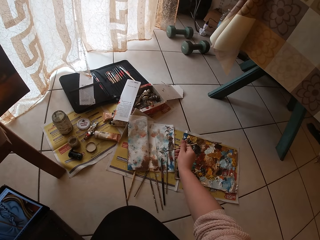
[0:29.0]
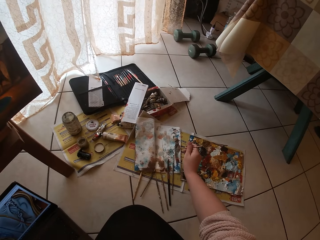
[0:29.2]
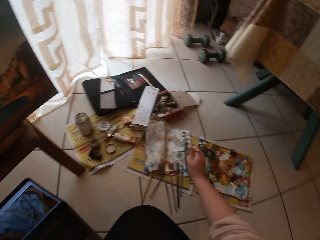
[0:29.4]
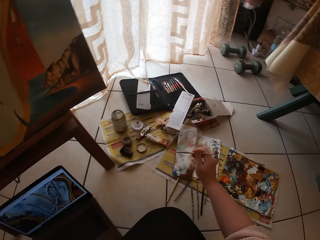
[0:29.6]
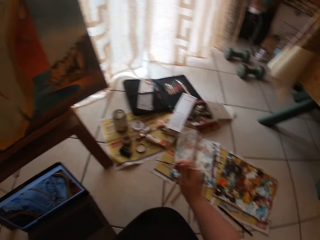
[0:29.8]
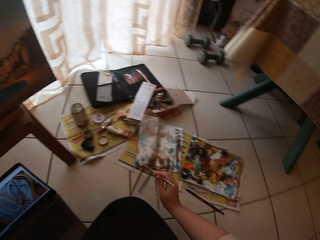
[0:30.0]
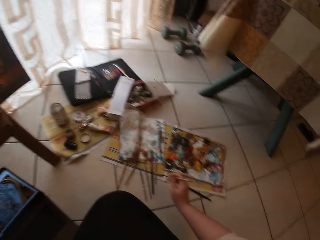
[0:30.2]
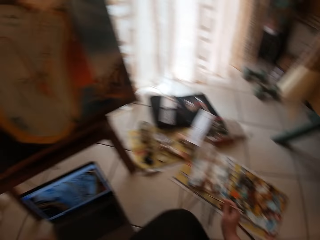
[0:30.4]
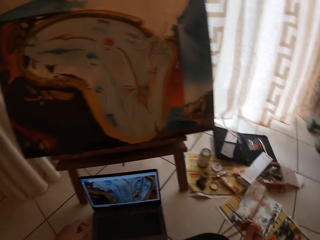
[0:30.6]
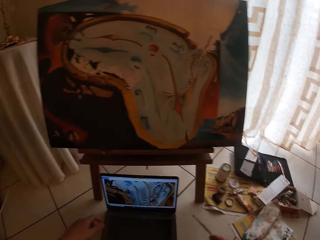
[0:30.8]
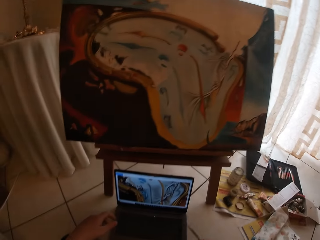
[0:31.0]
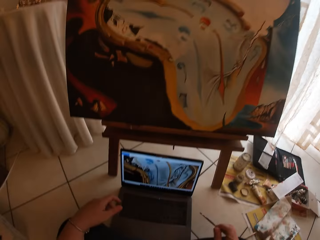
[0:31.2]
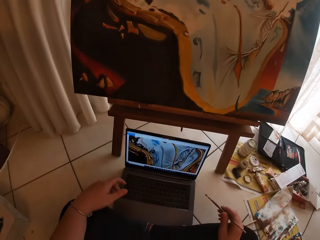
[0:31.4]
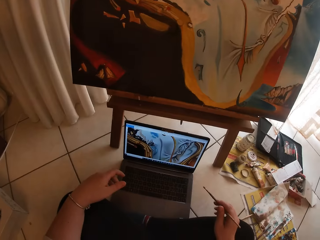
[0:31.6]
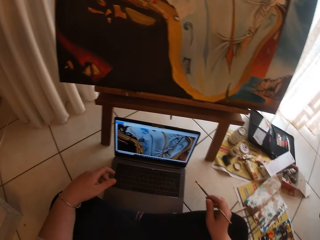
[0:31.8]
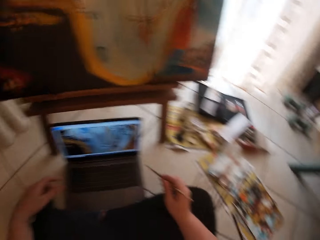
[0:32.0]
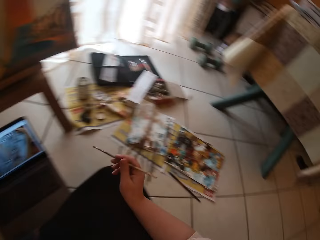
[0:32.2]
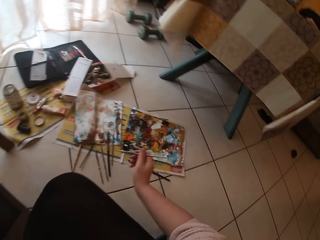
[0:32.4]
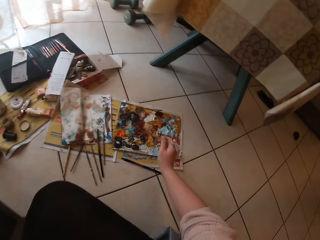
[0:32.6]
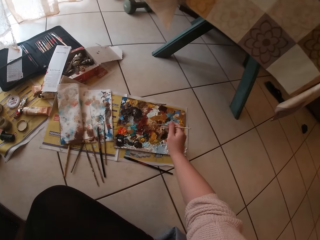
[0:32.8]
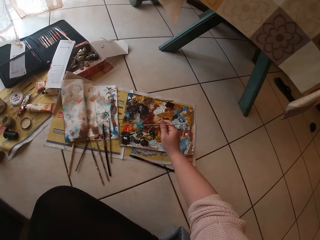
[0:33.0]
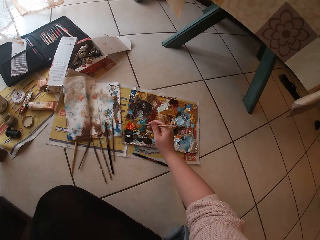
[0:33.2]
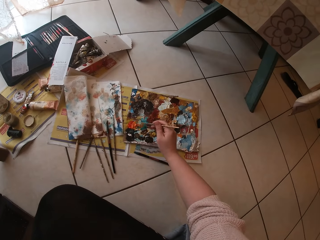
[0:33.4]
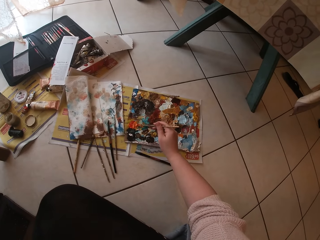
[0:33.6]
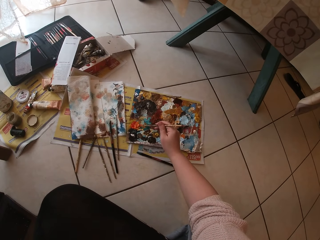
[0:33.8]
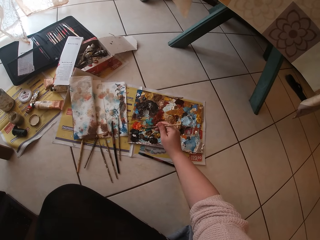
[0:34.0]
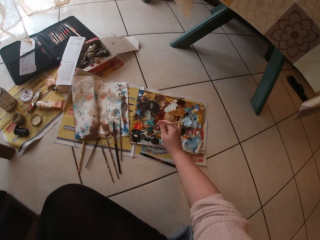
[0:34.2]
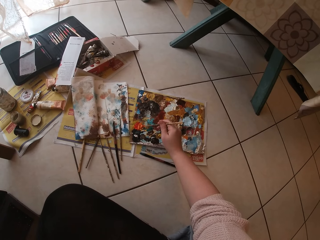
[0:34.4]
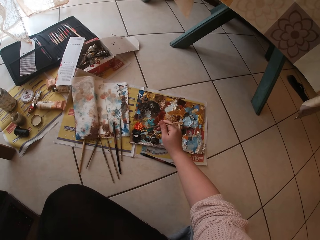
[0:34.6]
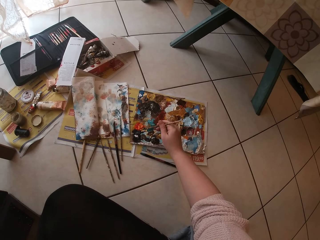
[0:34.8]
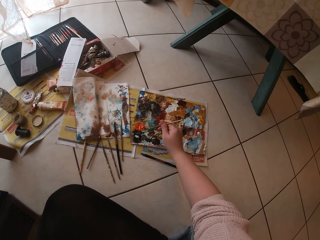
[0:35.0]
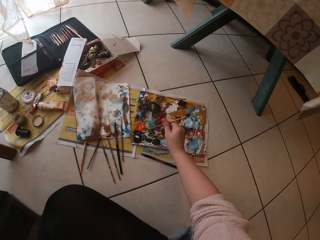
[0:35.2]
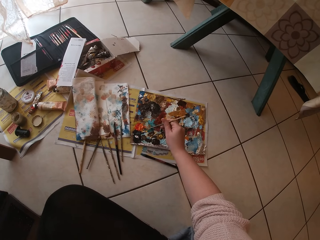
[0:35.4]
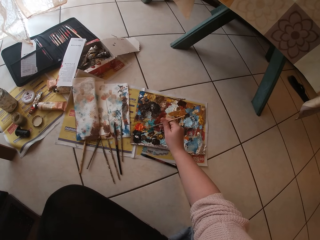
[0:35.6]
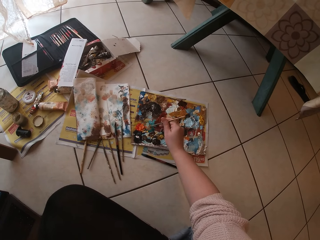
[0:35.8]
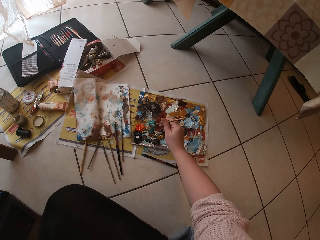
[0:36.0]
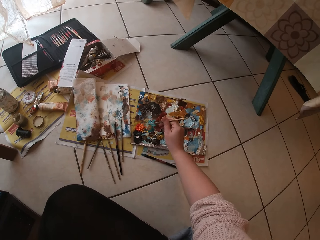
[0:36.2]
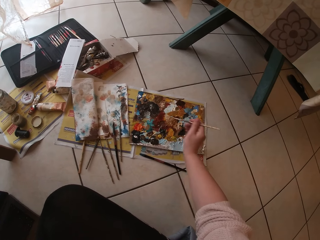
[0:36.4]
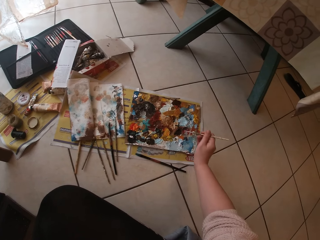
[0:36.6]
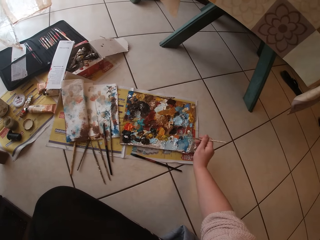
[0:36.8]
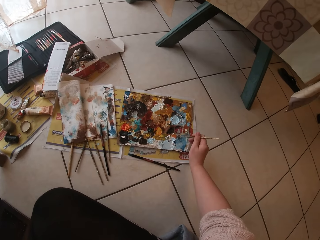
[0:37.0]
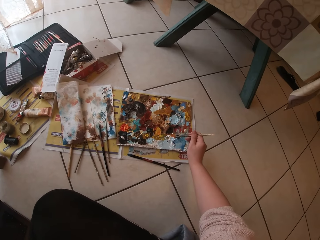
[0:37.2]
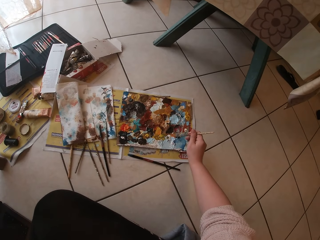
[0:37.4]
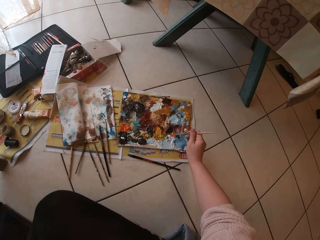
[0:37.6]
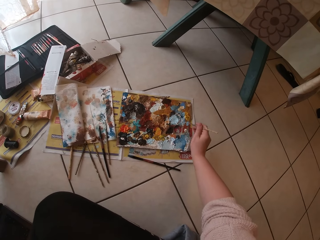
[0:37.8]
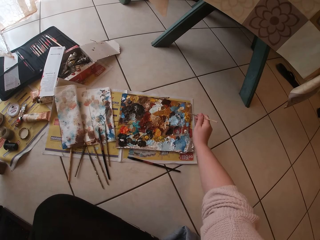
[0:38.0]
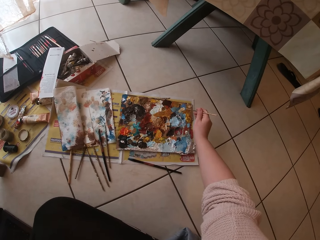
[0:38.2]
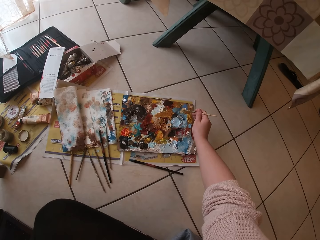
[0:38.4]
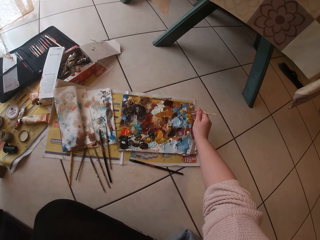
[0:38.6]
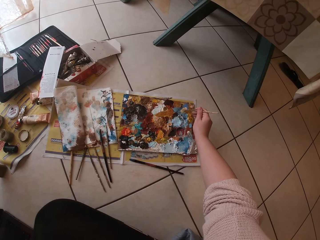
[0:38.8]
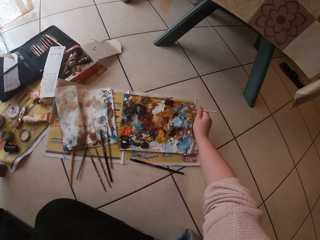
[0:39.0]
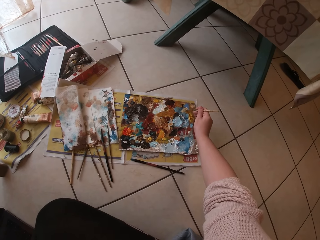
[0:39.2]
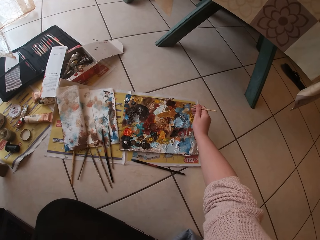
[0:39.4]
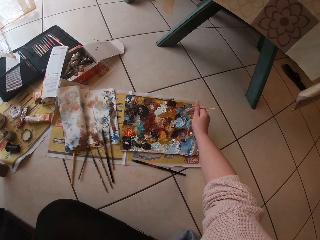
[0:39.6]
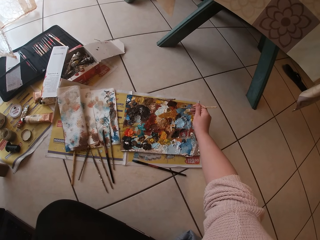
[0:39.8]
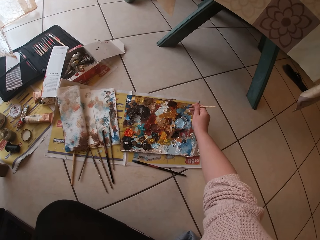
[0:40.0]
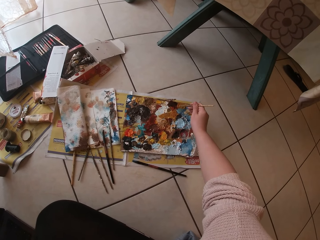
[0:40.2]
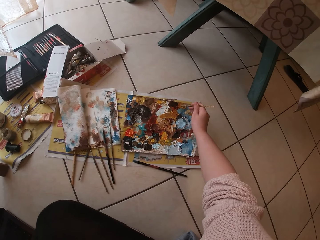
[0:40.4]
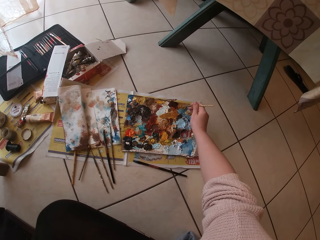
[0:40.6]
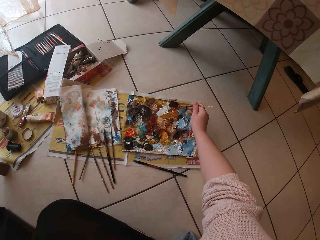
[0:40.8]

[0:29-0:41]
The camera wearer draws the paper on the floor. They swirl the brush on the paper. They stop drawing the paper on the floor. They draw the paper on the floor. They swirl the brush on the colour palette.

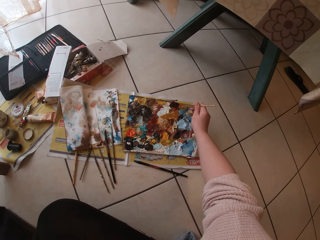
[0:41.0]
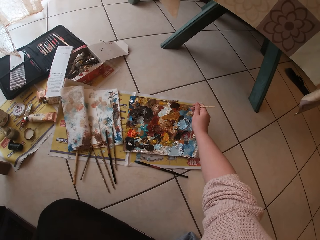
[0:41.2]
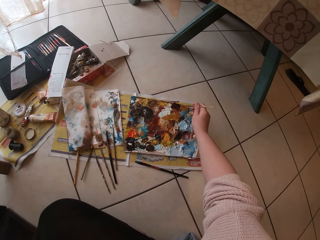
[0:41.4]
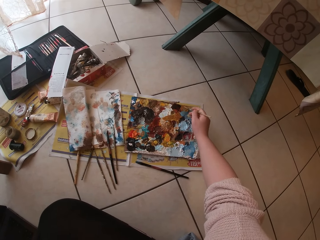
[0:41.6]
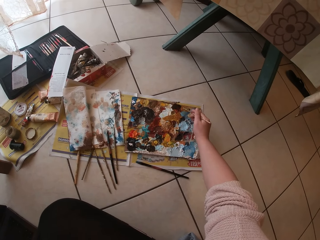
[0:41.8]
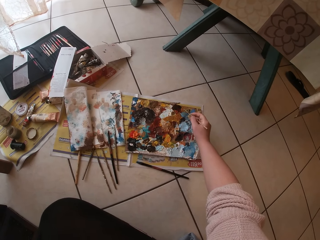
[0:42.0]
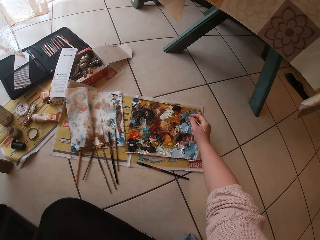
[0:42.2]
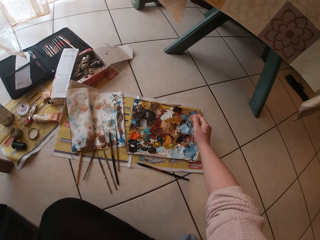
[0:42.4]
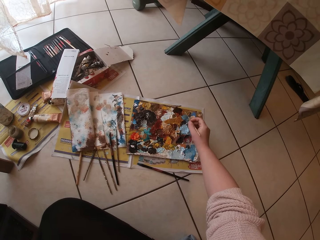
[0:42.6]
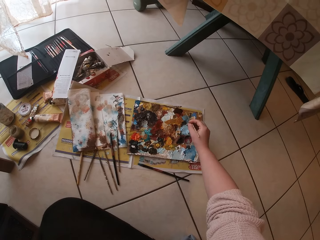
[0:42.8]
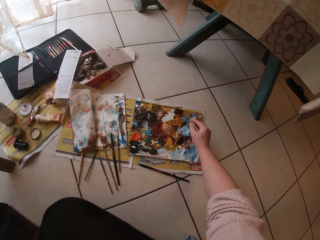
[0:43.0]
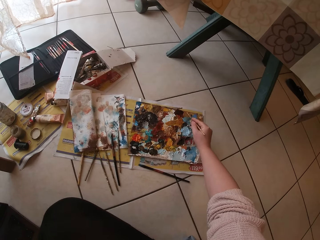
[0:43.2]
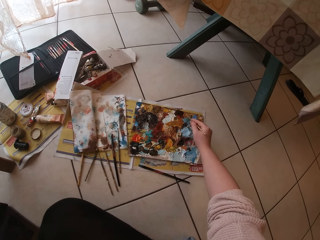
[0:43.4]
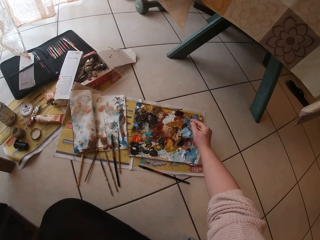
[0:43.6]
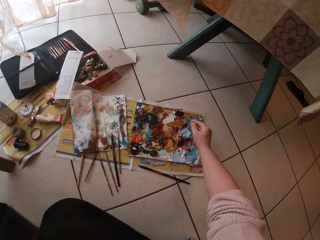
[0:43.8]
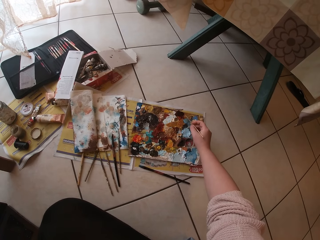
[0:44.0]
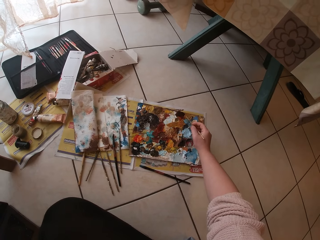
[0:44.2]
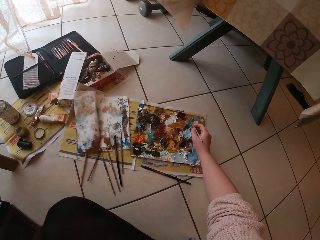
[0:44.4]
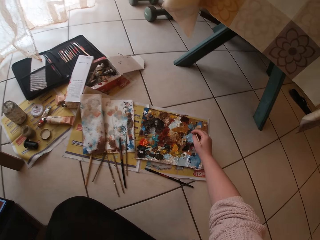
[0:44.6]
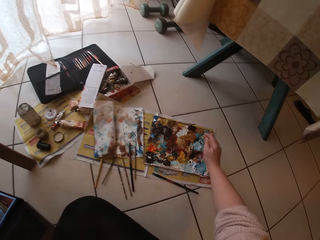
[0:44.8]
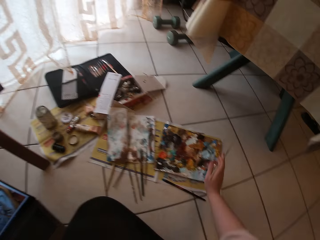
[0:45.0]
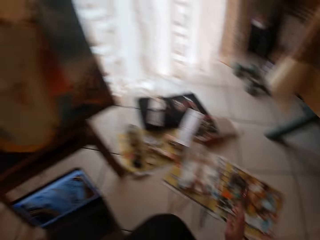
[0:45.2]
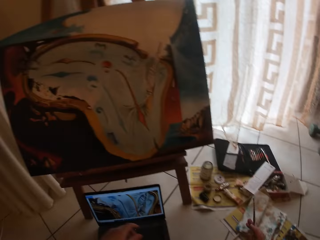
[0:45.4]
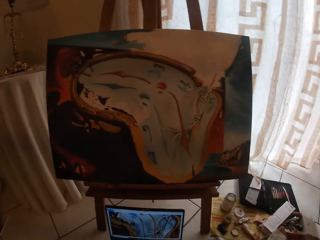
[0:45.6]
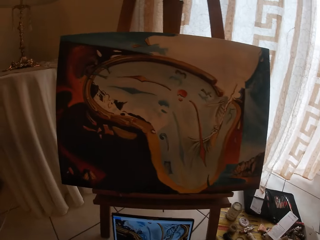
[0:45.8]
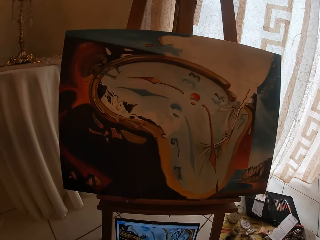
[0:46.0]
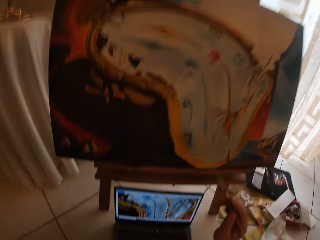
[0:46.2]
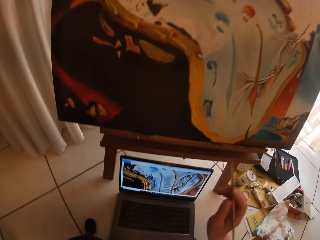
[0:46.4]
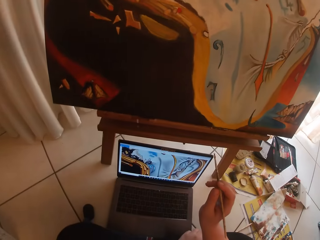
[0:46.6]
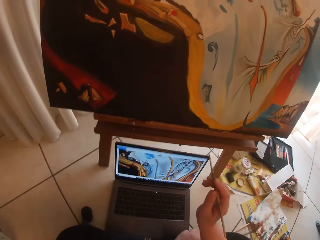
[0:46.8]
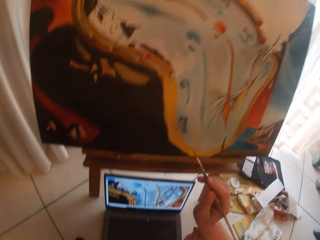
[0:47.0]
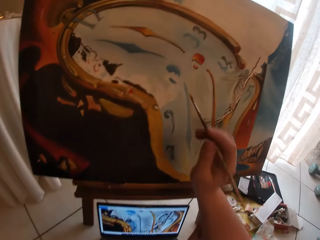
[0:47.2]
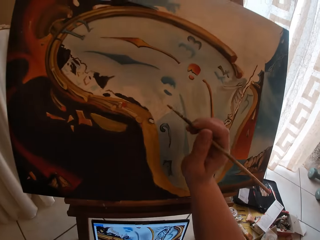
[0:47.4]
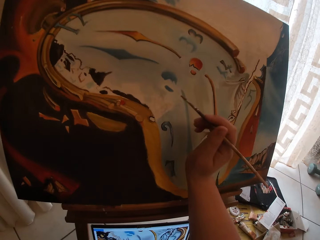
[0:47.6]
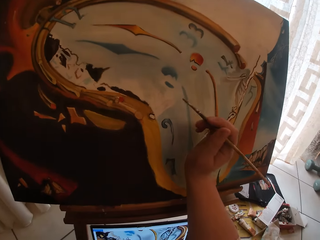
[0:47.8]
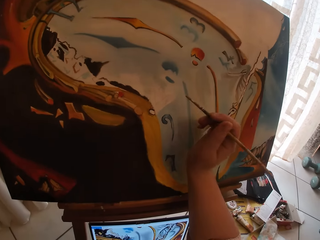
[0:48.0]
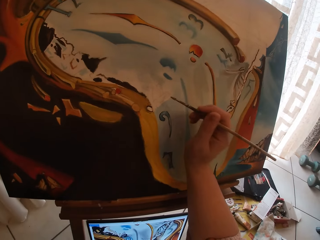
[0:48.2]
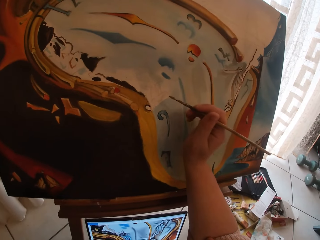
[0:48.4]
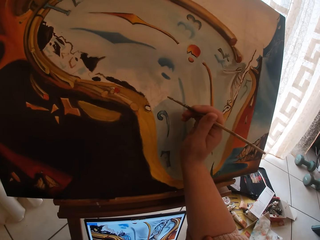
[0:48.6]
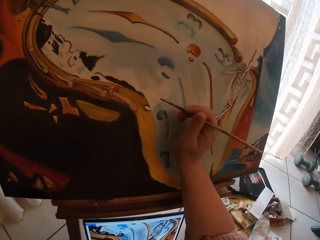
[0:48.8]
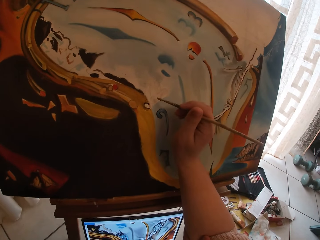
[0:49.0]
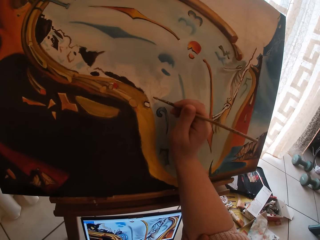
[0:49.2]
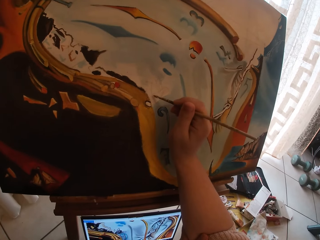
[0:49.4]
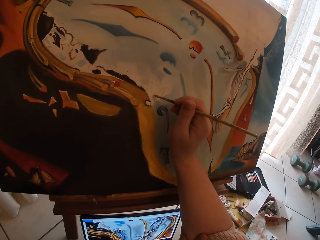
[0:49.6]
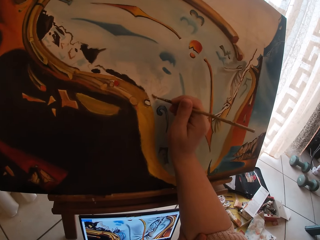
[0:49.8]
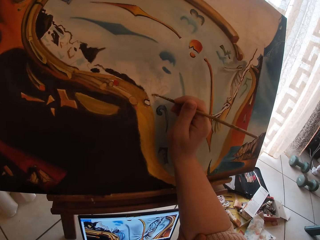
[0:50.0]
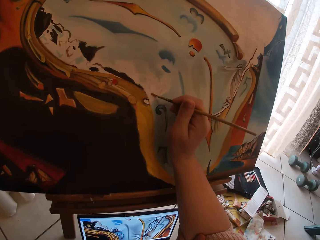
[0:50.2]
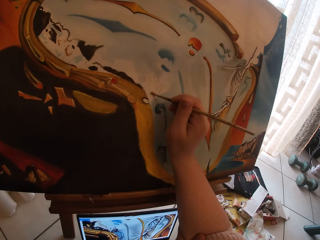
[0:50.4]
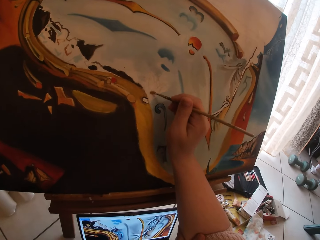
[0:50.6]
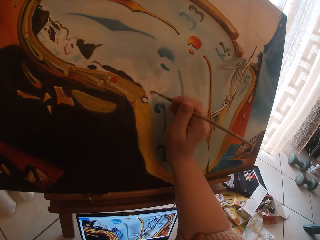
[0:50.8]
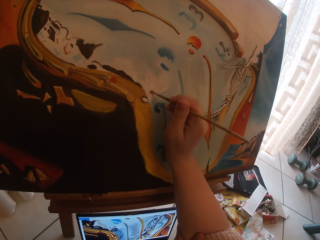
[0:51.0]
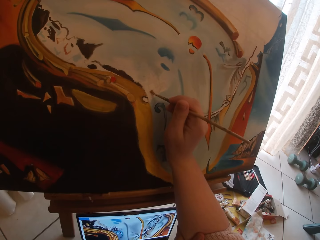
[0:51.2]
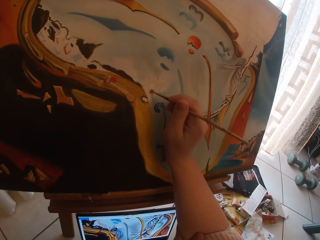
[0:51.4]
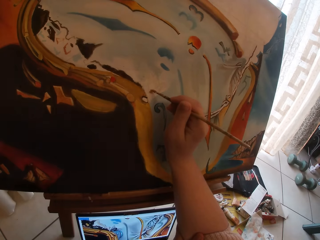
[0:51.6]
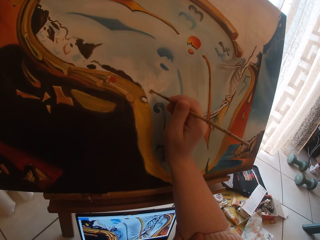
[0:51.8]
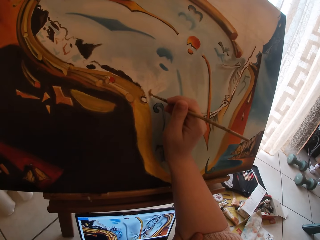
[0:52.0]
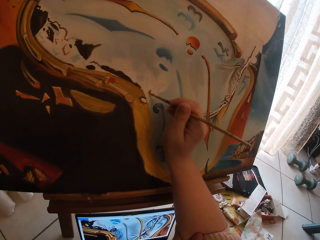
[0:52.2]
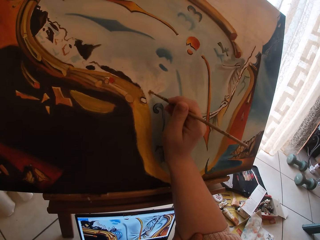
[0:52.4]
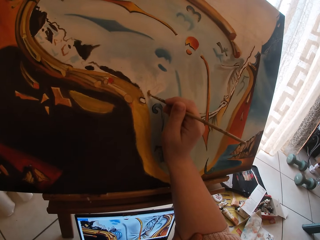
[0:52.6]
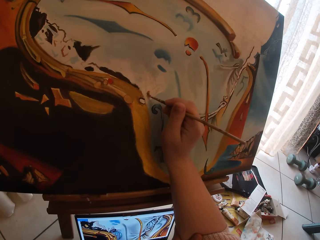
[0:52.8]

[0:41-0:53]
The camera wearer stops drawing the paper on the floor. They paint the canvas. They draw the paint.
